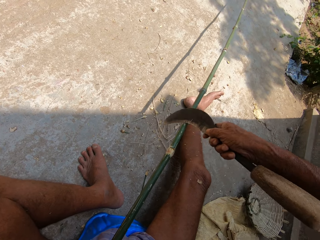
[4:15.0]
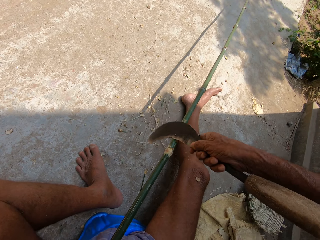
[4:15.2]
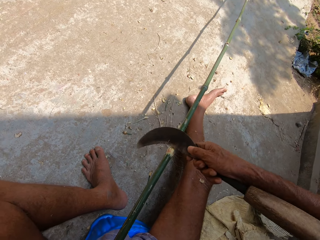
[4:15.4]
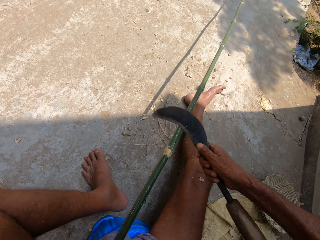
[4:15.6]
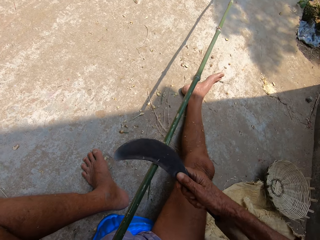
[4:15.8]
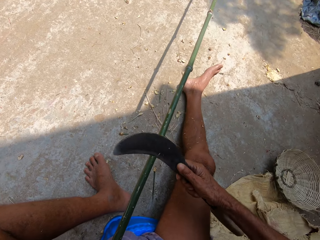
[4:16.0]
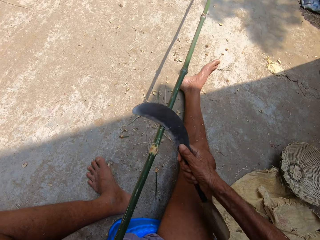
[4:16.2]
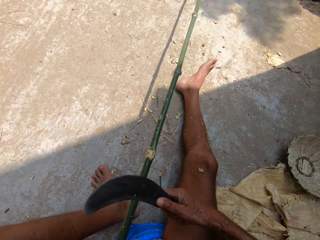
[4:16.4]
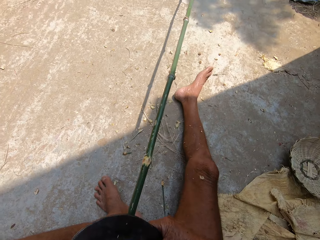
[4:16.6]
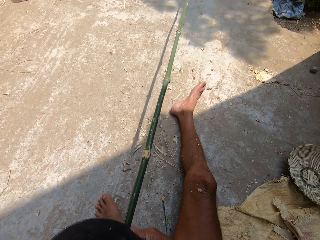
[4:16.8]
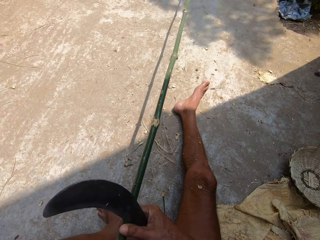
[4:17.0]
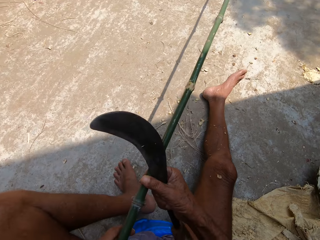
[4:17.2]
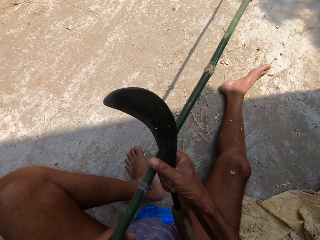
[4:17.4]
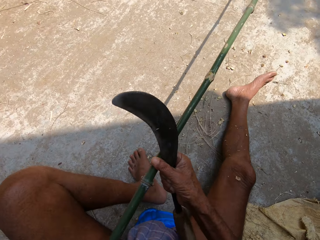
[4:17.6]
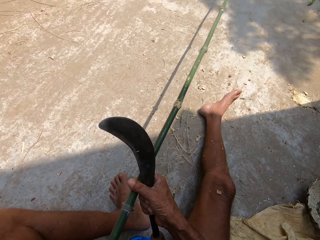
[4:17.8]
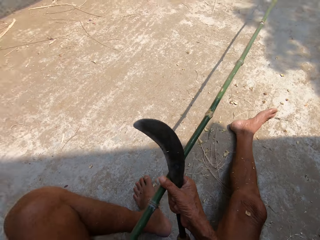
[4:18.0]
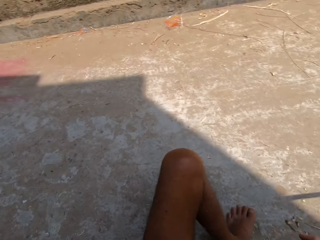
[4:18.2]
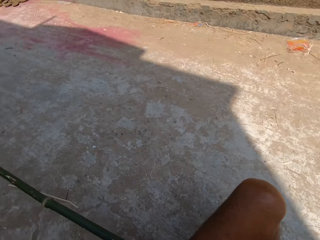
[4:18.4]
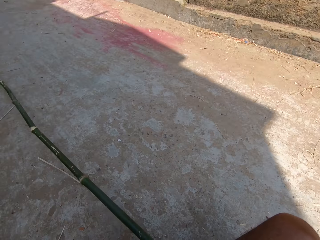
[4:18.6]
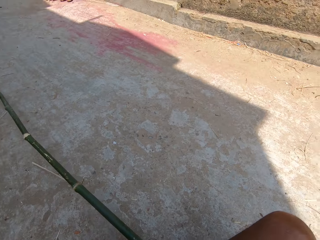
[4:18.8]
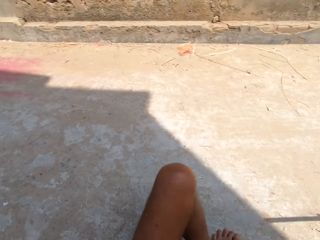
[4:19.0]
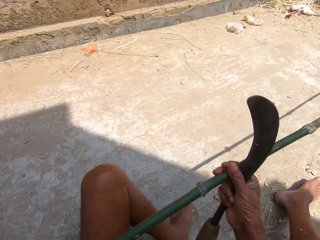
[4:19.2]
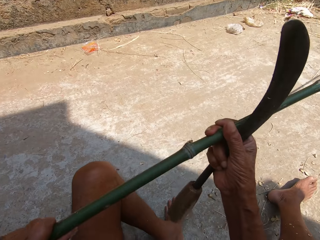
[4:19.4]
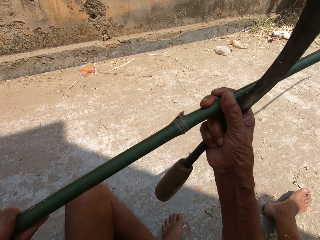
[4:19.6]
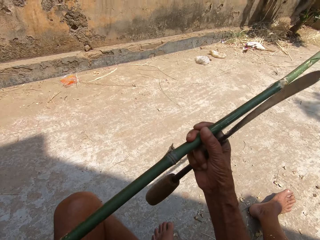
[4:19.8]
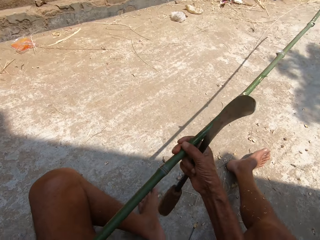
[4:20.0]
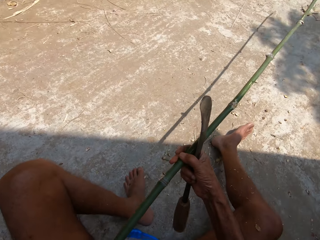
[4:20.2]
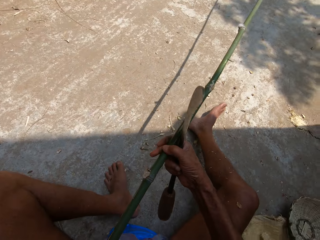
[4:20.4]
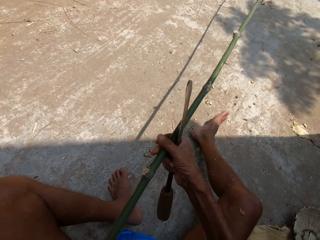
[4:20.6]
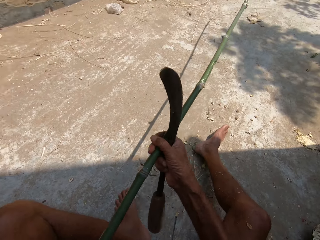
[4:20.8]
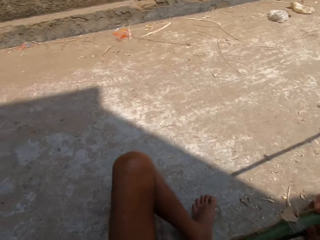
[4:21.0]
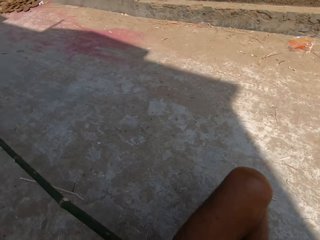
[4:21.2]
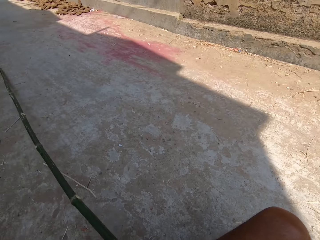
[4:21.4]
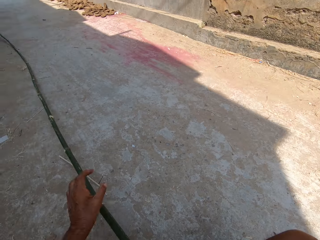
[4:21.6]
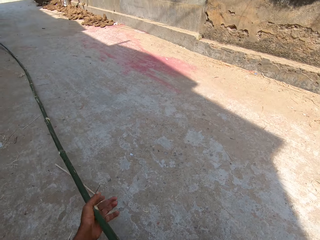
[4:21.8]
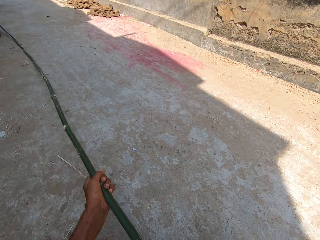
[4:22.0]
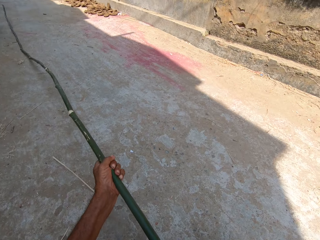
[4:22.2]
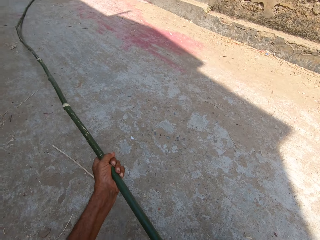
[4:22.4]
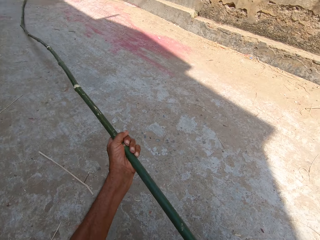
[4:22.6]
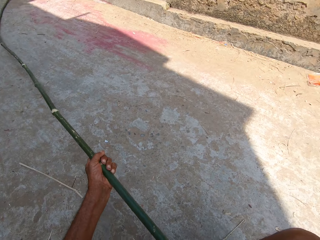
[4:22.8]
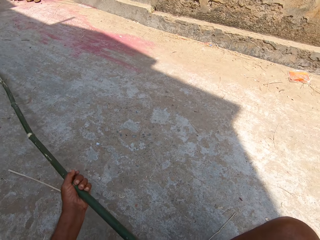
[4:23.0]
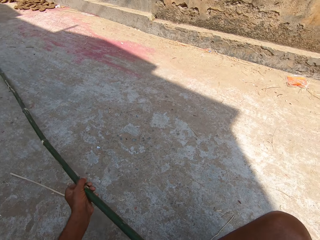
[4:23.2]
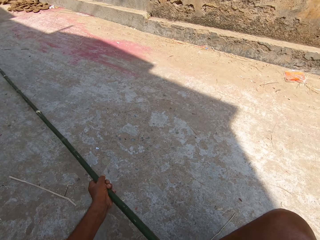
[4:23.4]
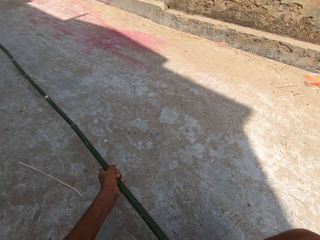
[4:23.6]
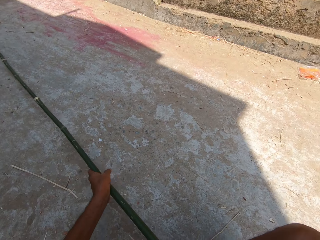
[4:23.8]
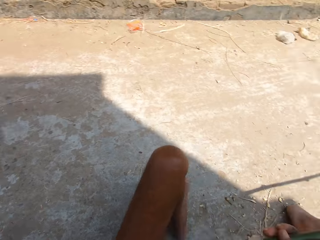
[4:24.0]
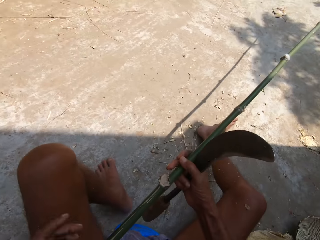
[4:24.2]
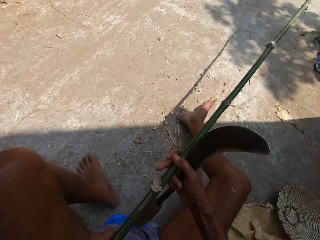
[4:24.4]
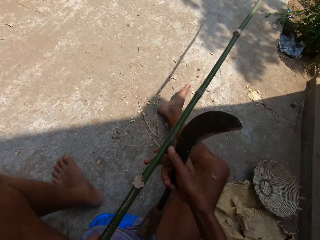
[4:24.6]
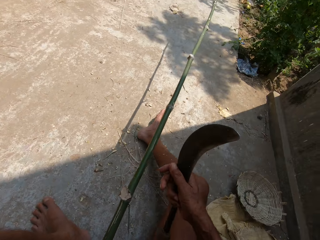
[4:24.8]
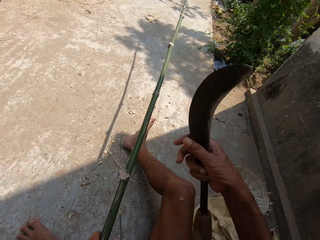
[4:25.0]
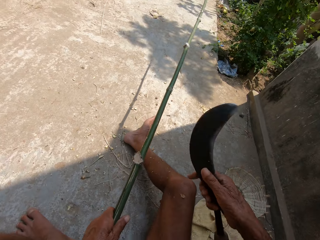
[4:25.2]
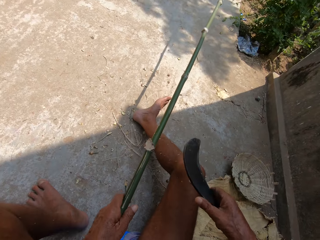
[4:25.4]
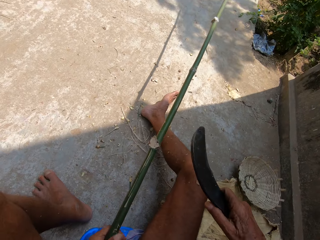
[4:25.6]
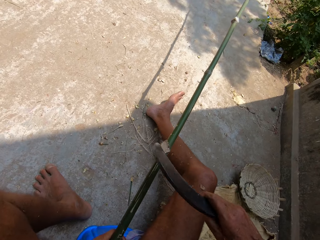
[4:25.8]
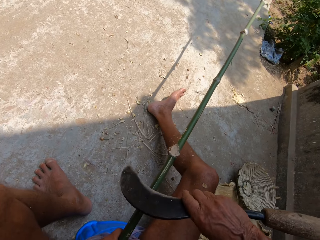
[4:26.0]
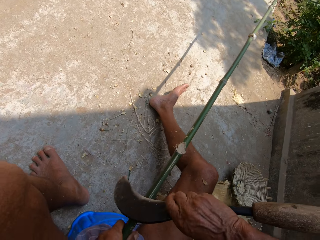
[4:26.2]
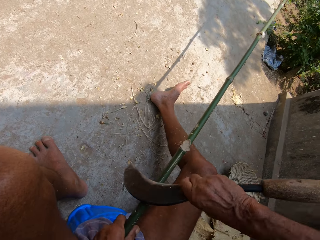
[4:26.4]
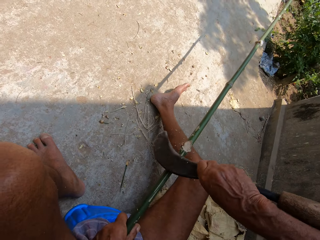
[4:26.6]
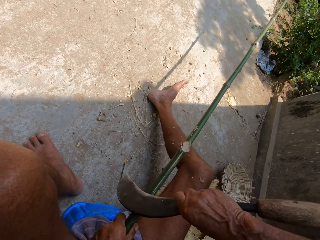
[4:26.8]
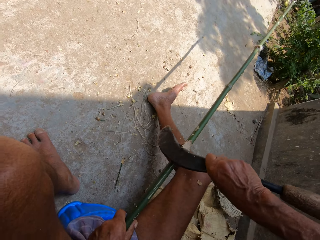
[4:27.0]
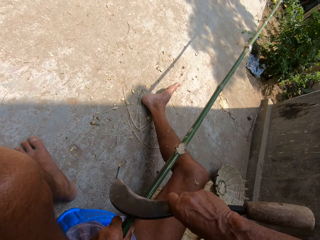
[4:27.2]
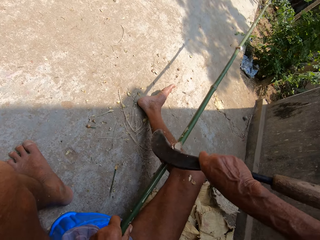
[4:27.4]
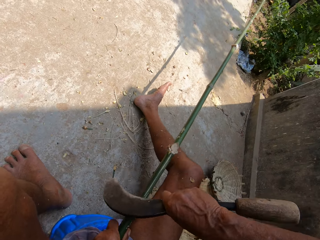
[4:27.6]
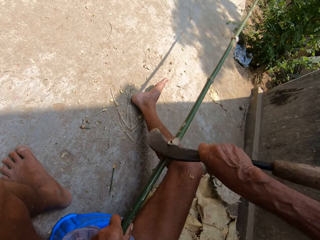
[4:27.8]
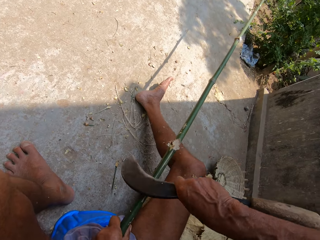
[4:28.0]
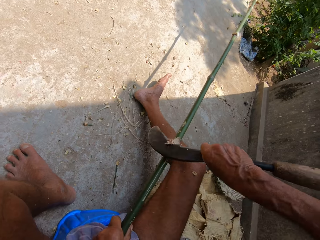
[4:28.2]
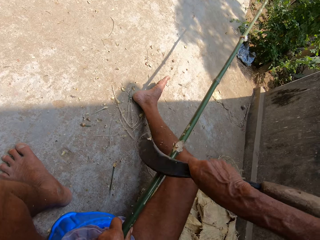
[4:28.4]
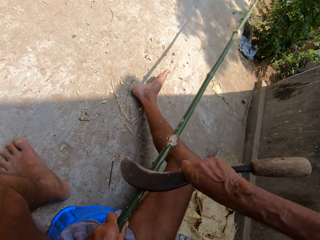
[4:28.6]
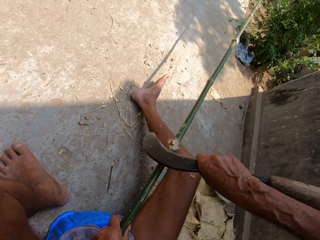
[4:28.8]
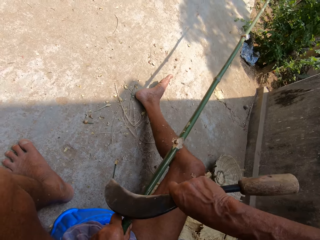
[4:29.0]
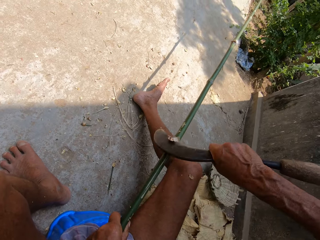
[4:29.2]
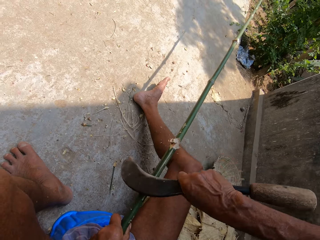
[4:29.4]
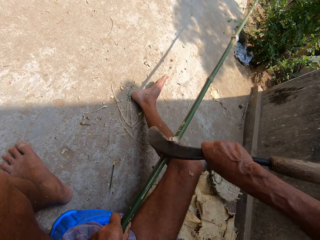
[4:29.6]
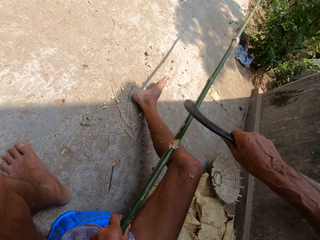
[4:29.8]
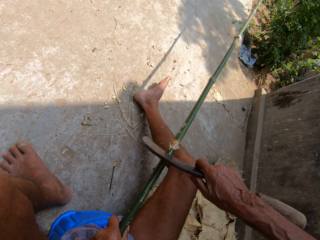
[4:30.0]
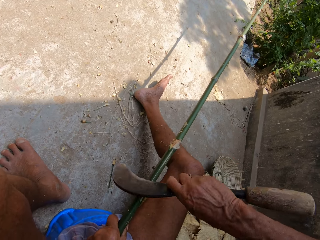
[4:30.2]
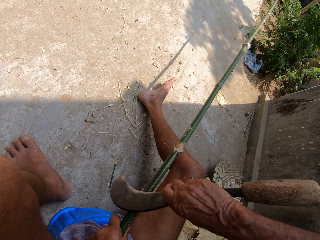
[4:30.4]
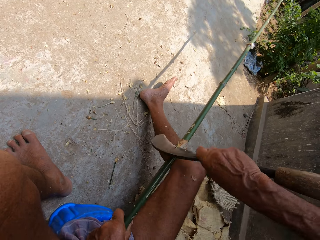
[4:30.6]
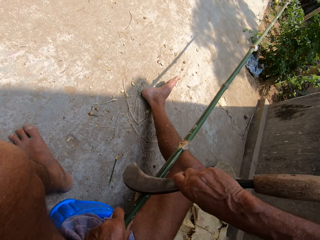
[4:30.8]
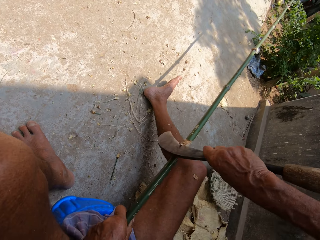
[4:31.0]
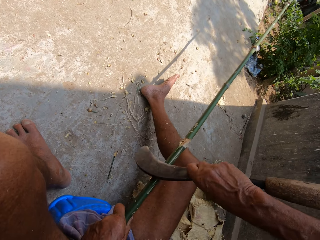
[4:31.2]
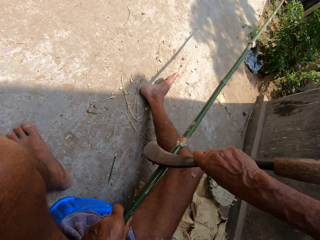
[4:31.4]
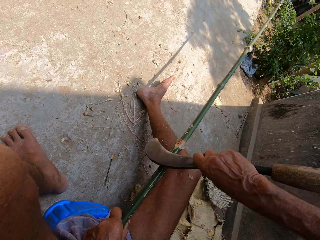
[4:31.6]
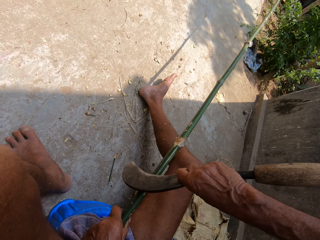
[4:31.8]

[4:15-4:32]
The camera wearer adjusts the bamboo stick with his right hand. He holds the sickle. He adjusts the bamboo stick with both hands. He moves the palm stem. He trims the bamboo stick with the sickle in his right hand. He peels the palm stem.

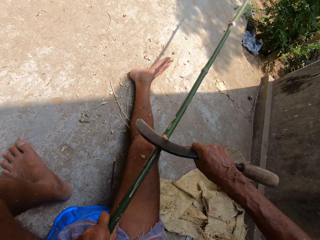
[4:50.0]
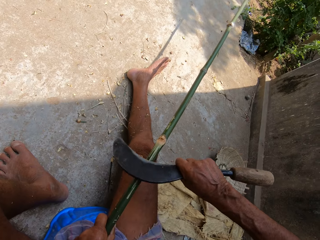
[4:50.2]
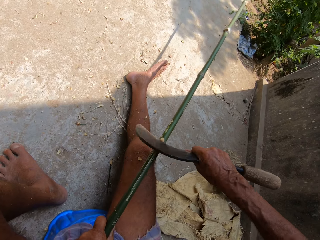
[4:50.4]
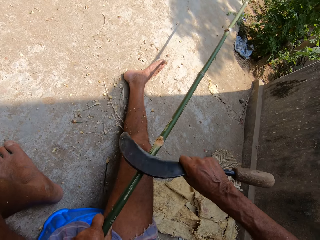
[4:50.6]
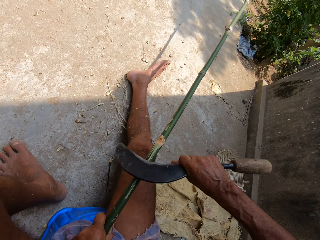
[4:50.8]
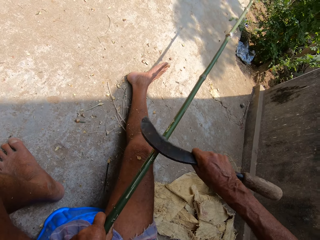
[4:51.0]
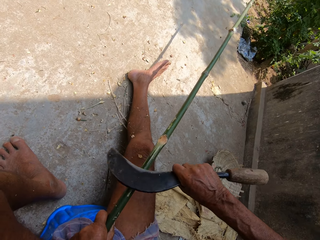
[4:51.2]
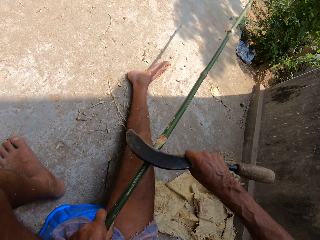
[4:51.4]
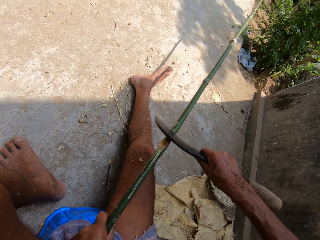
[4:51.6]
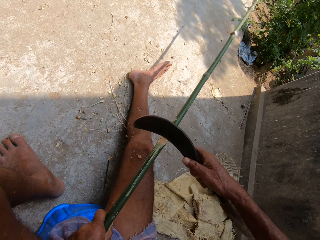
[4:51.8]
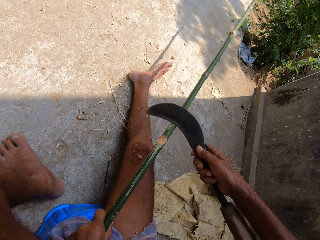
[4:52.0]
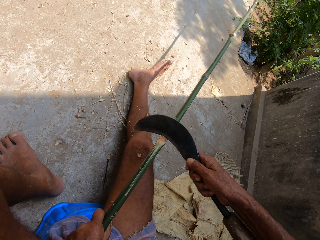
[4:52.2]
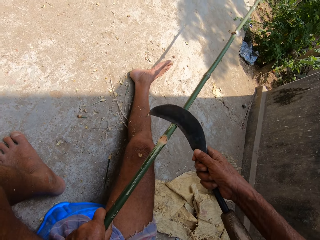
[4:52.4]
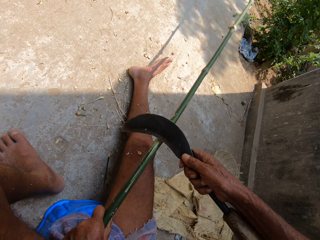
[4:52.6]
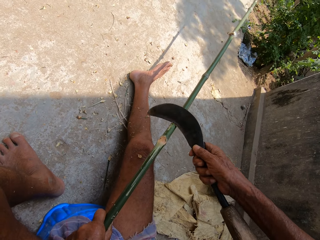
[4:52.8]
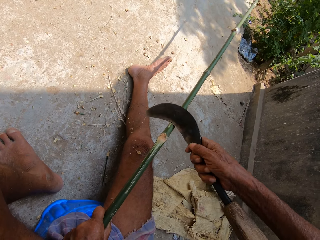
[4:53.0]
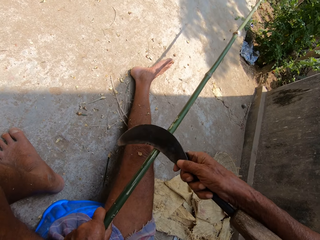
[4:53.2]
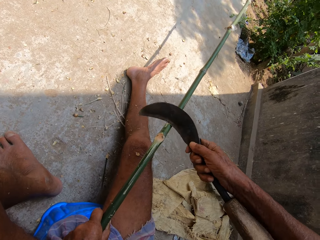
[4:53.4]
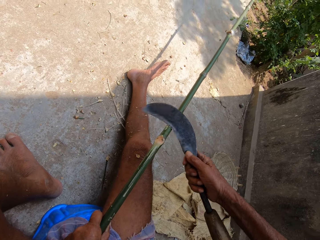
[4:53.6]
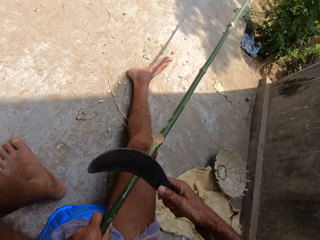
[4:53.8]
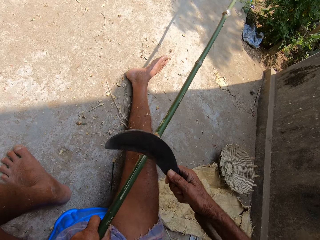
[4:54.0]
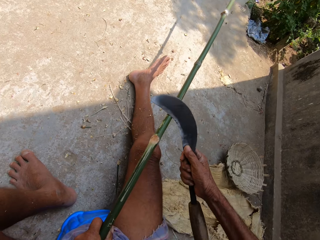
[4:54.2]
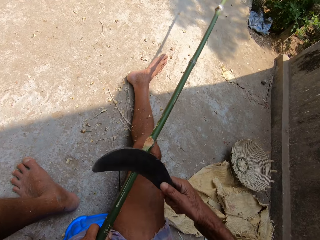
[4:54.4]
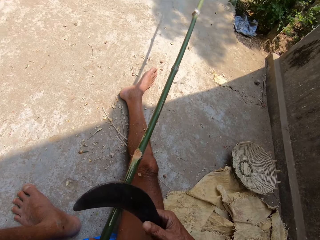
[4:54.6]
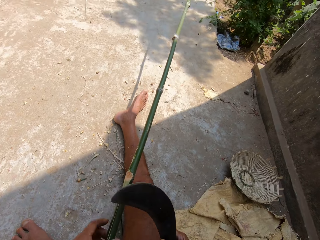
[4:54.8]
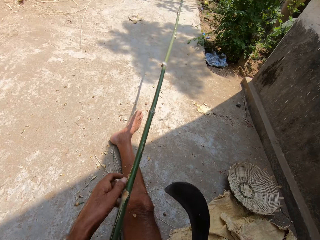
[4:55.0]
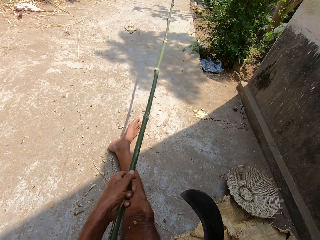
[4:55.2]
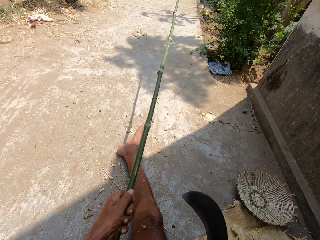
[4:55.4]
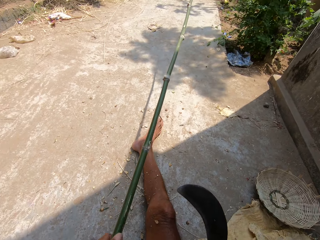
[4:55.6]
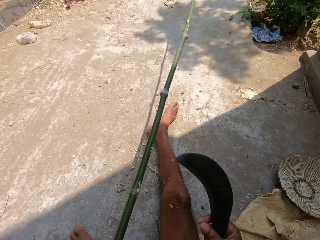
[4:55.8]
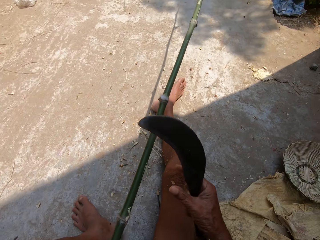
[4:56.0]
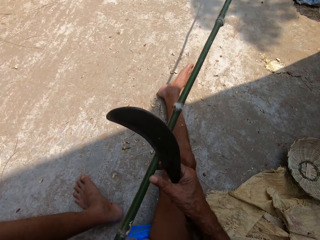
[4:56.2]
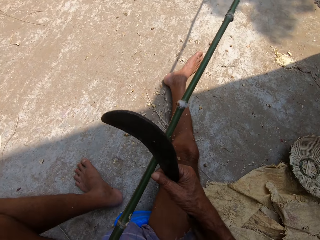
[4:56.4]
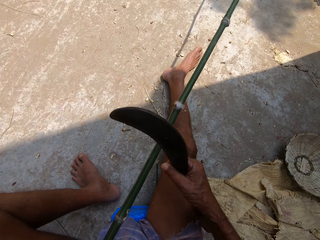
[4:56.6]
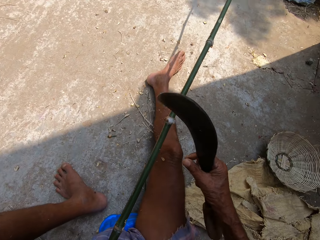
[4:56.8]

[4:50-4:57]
The camera wearer turns the sickle. He carves a wood with the sickle. He pulls the wood. He adjusts the bamboo stick closer to his left hand.
